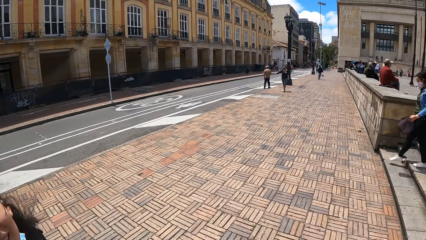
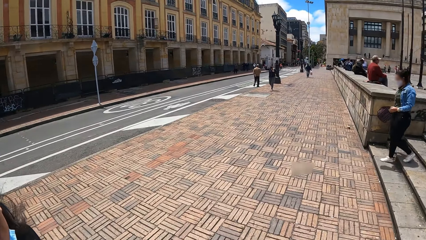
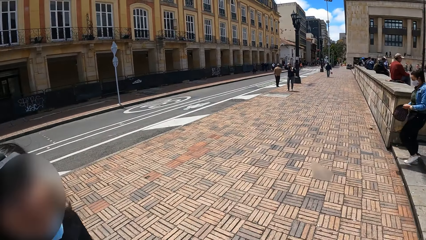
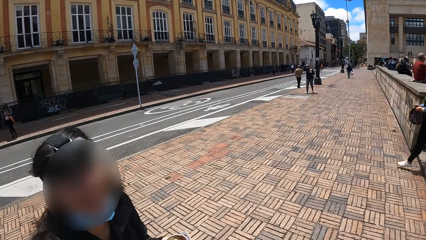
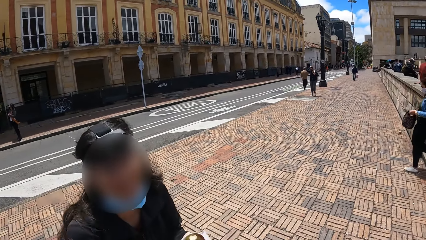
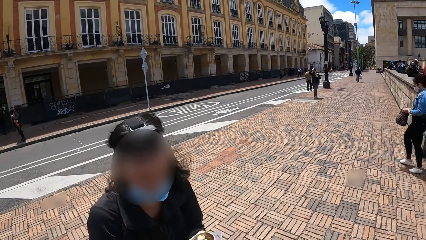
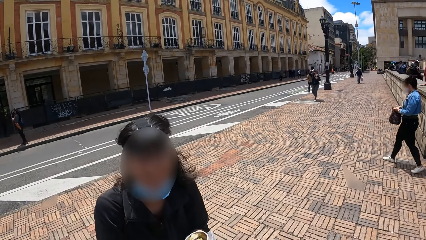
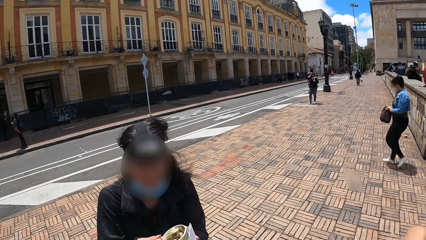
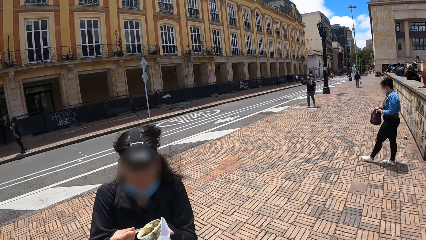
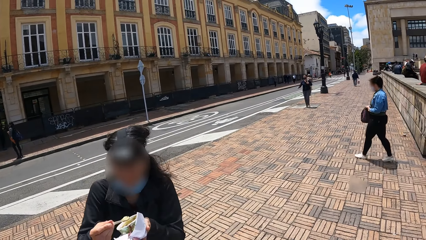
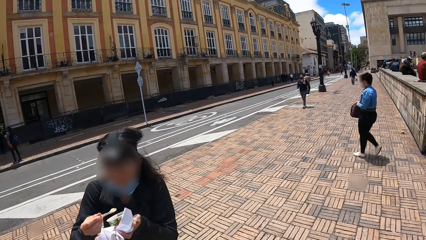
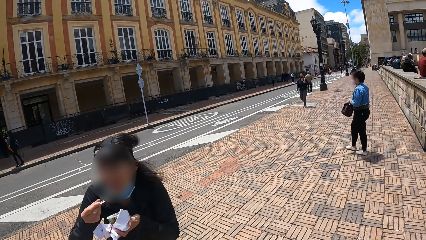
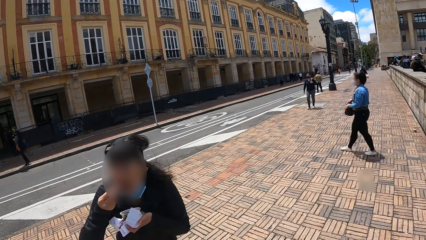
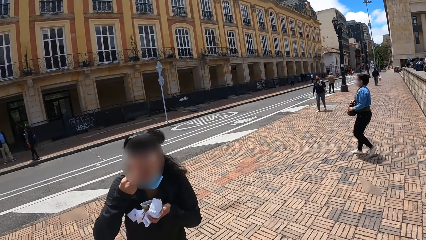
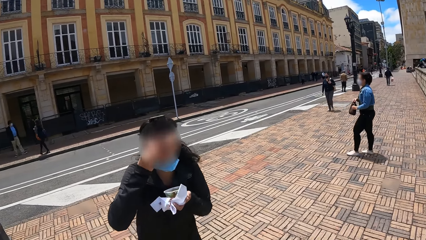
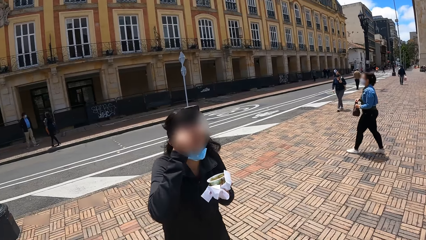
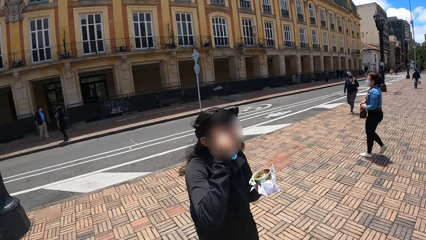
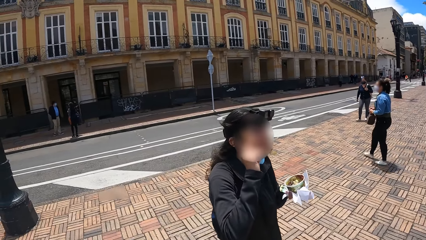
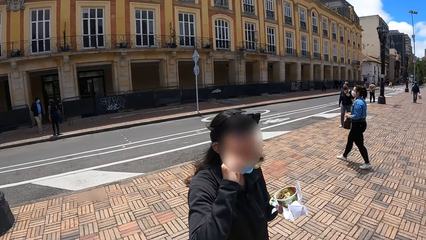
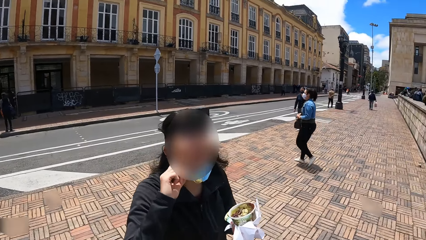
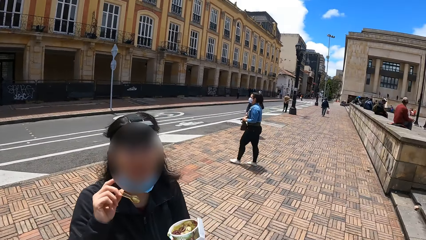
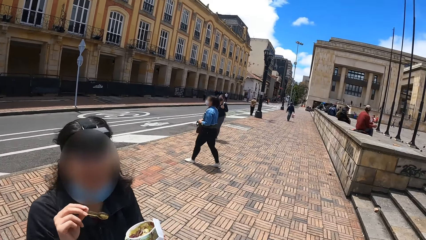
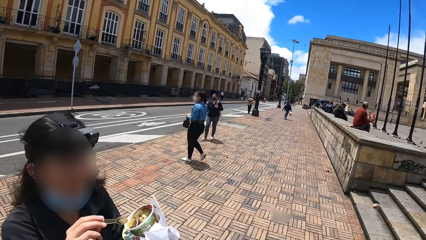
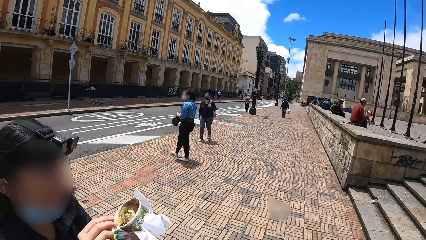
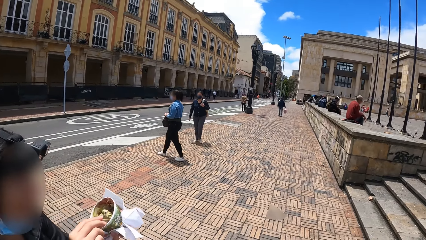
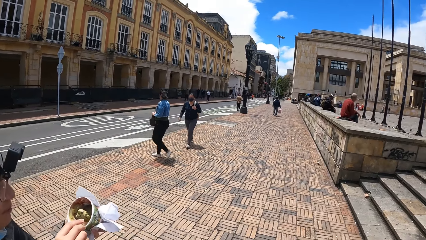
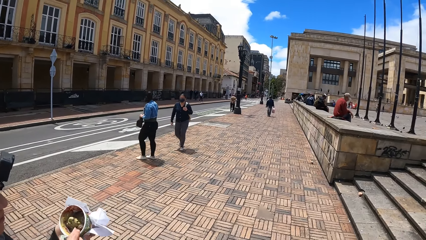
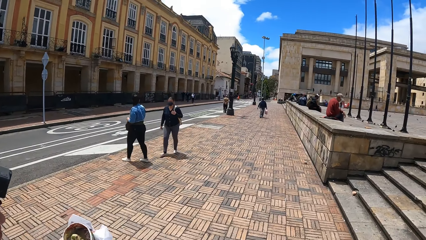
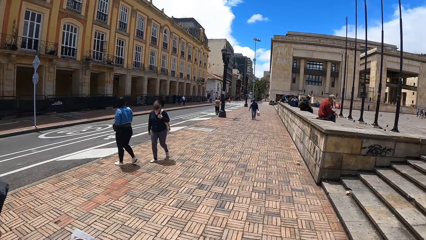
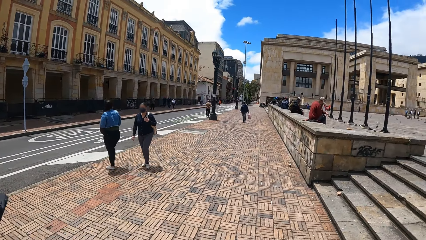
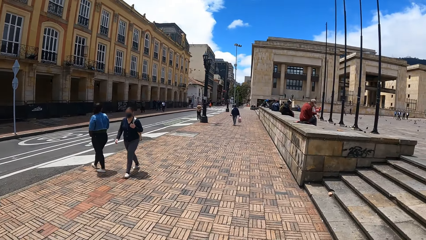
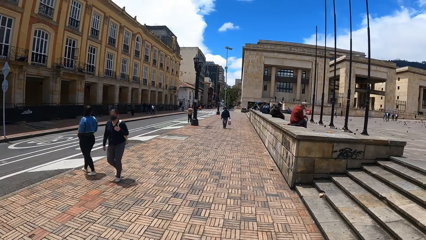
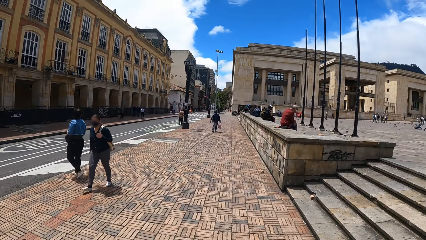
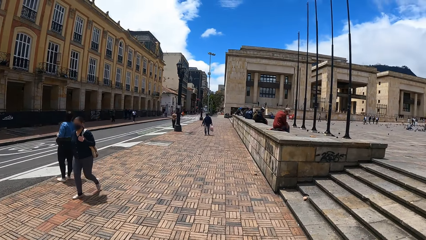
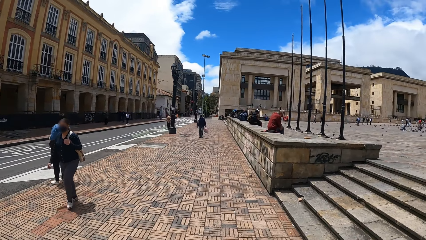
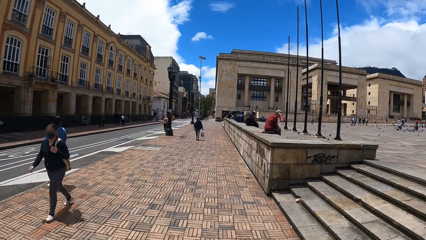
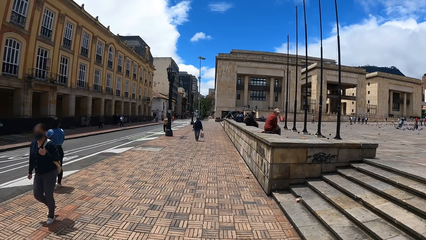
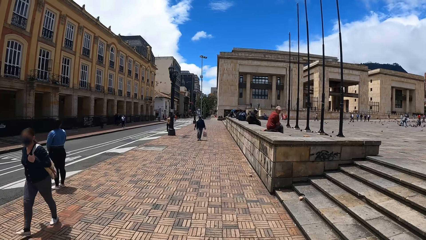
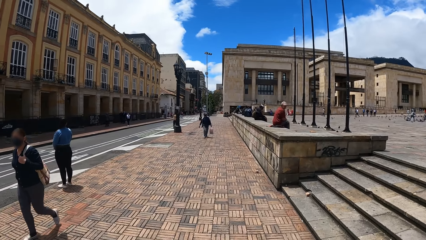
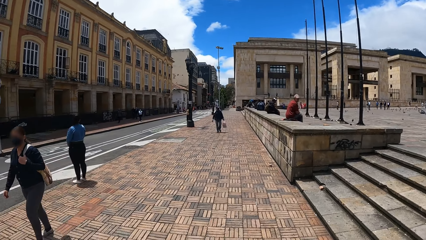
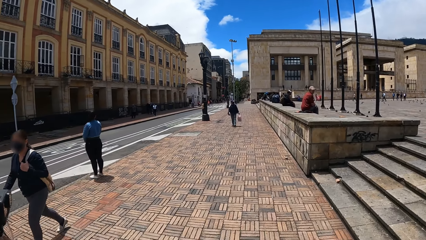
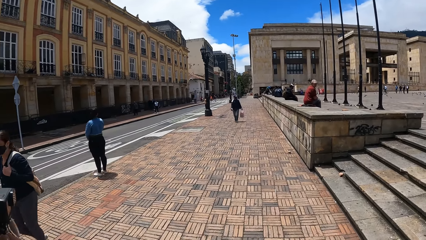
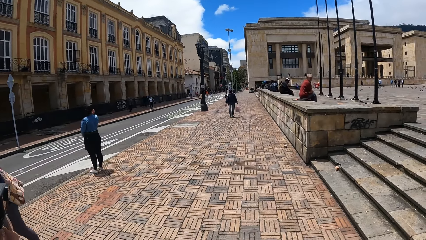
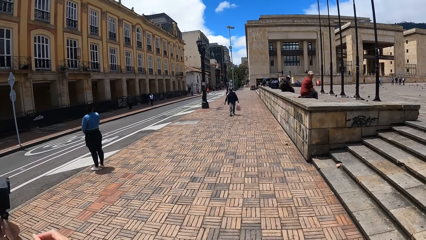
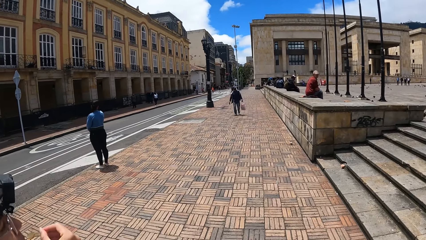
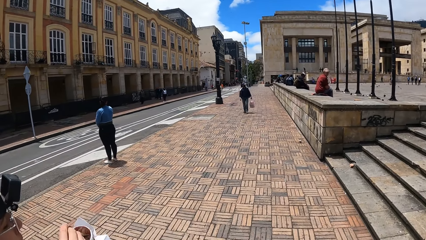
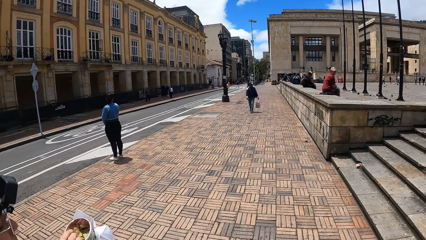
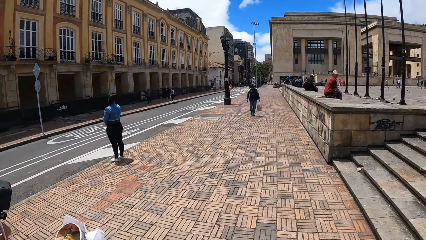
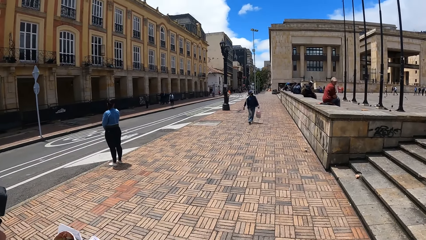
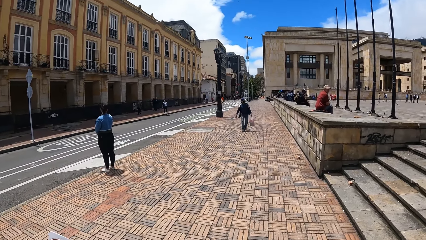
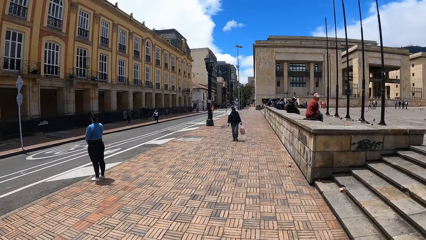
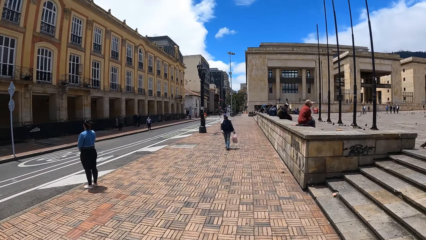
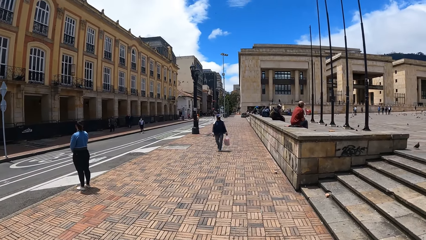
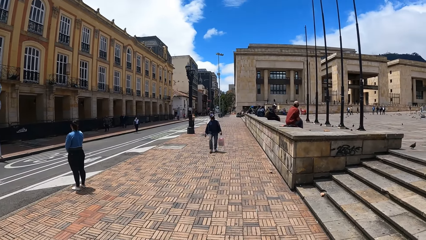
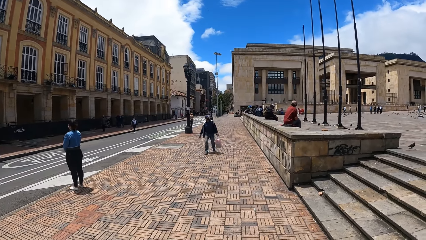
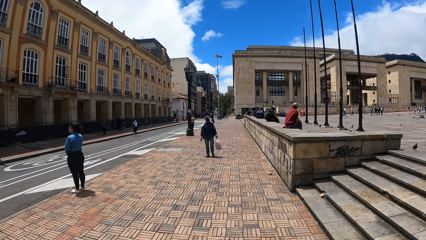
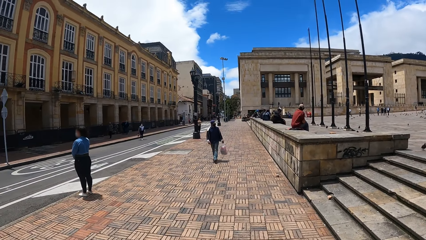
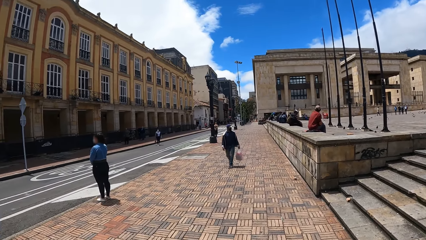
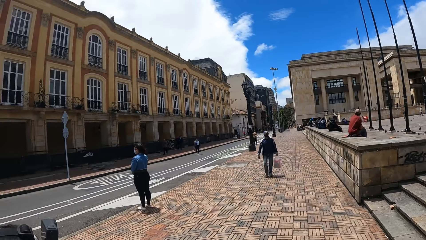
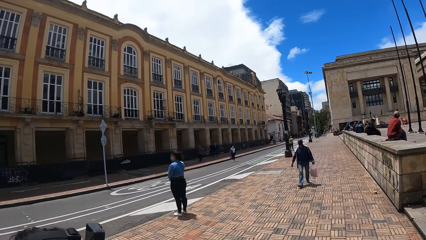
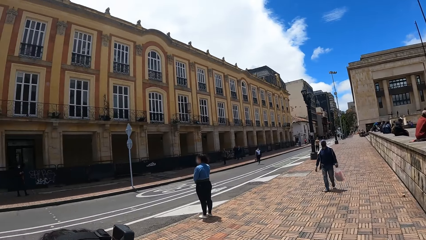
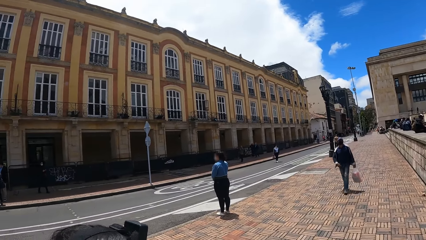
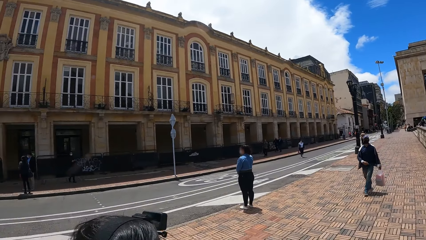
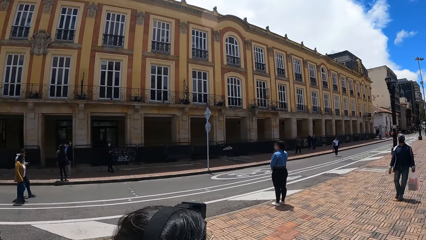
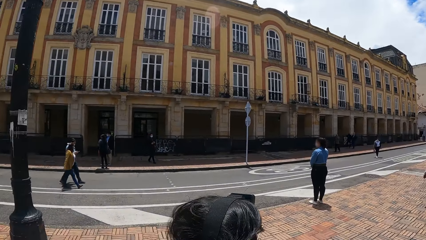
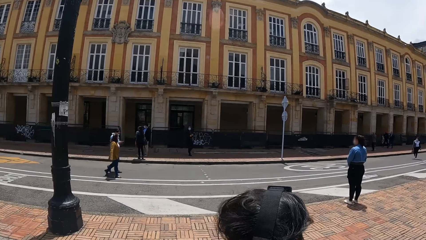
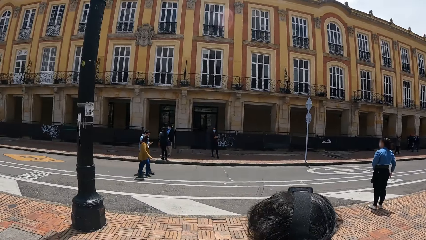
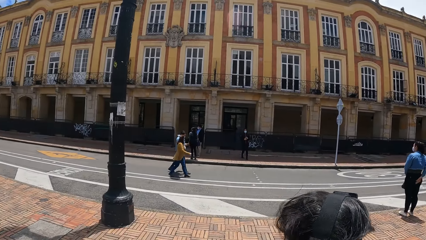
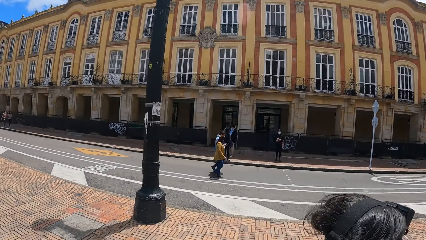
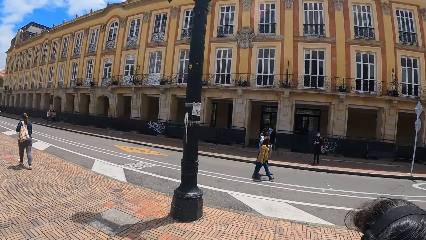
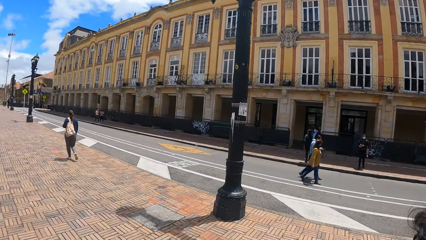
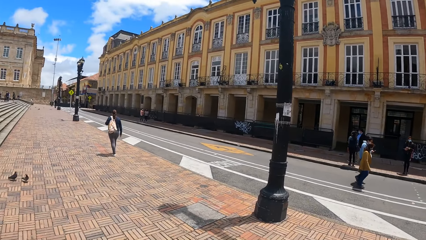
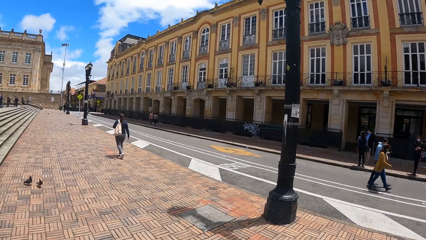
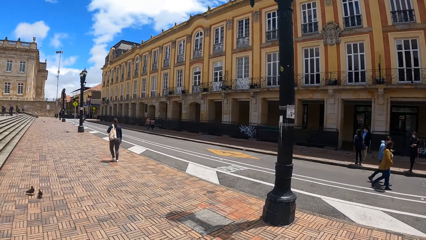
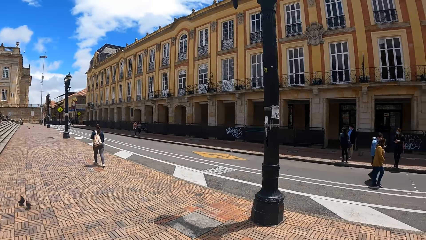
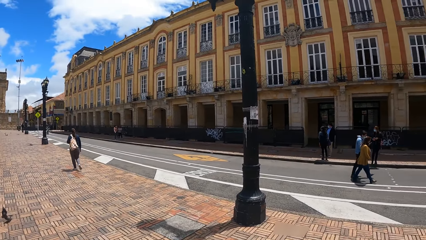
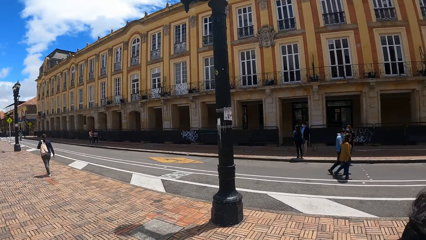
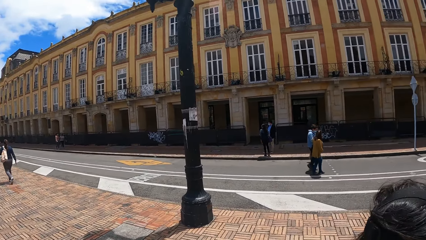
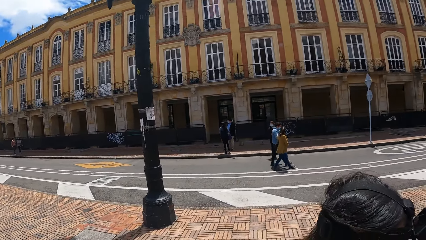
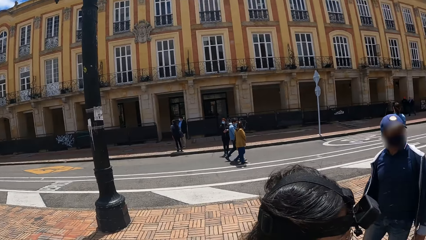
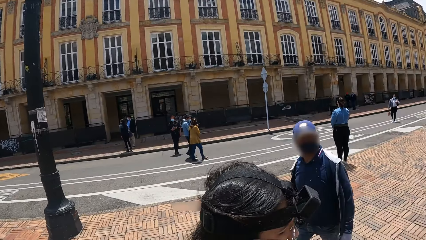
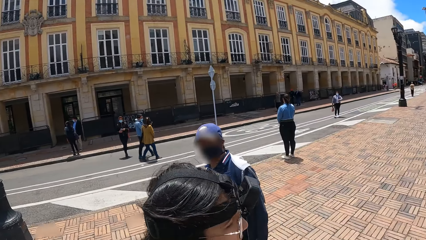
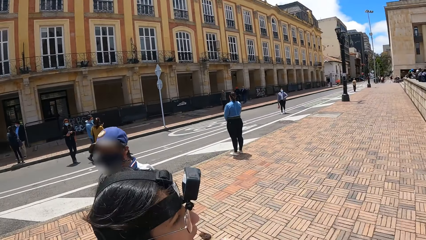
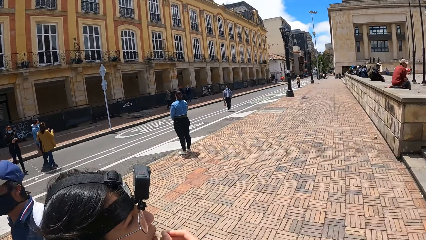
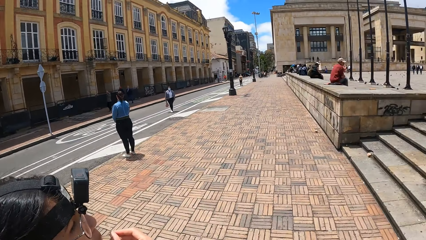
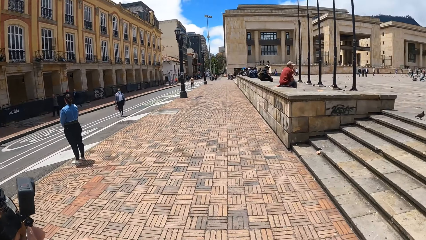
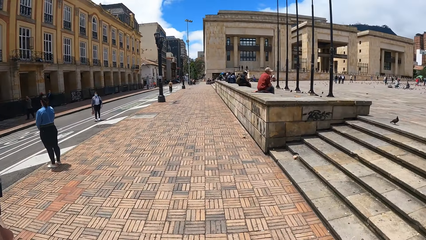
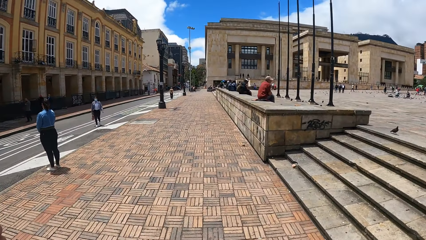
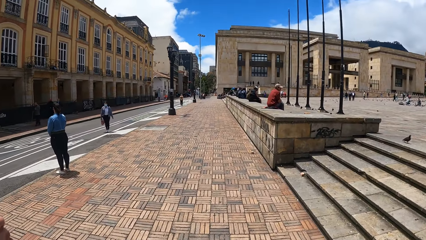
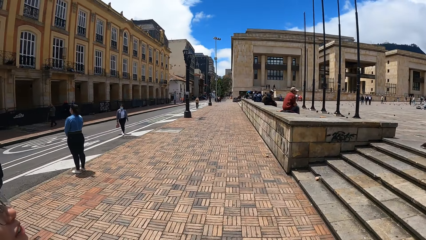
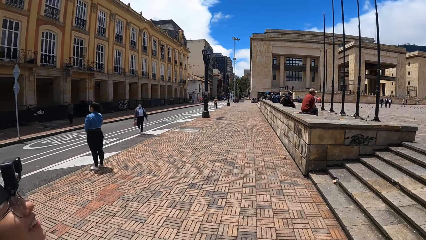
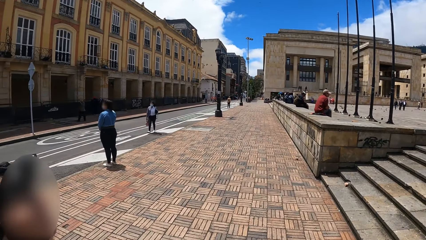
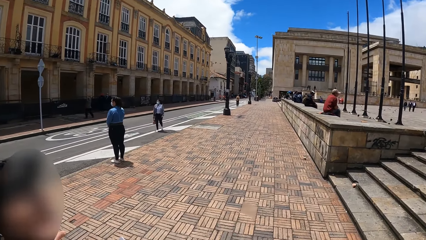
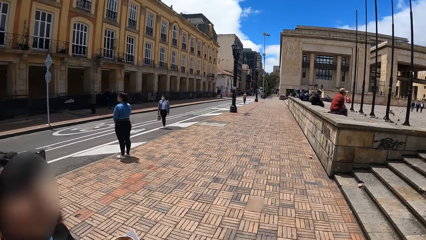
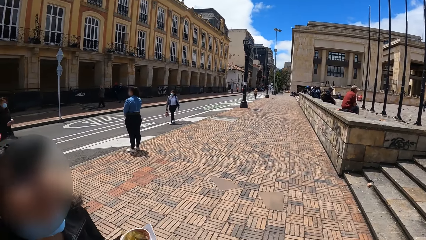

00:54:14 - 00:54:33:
A person eats ice cream. The person walks around. The camera wearer looks around. They look around again. The person scoops food with a spoon. The camera wearer walks around. They look around. The person eats the food. The camera wearer looks around. The person scoops the food with the spoon. The camera wearer stares around. The person eats the food.
